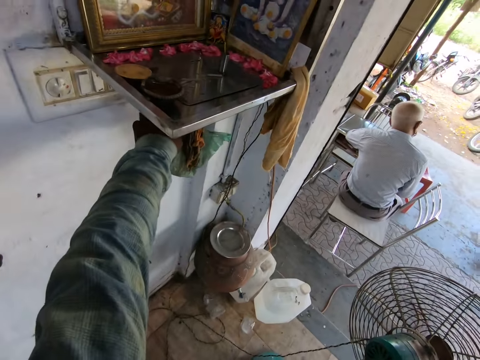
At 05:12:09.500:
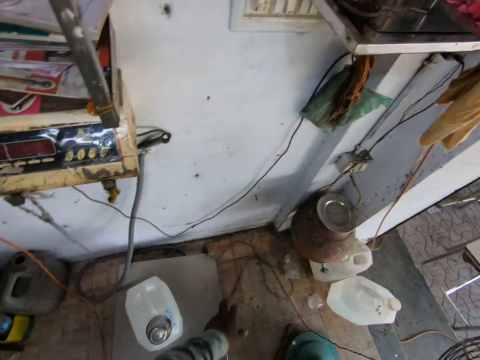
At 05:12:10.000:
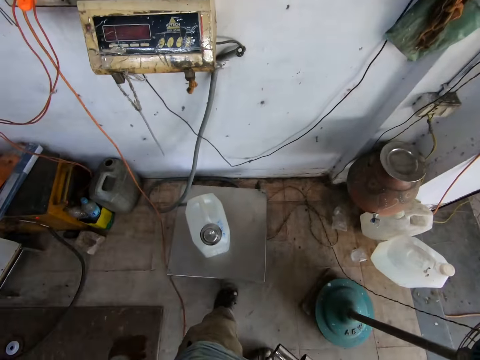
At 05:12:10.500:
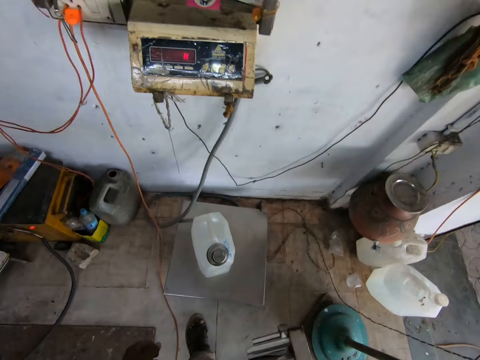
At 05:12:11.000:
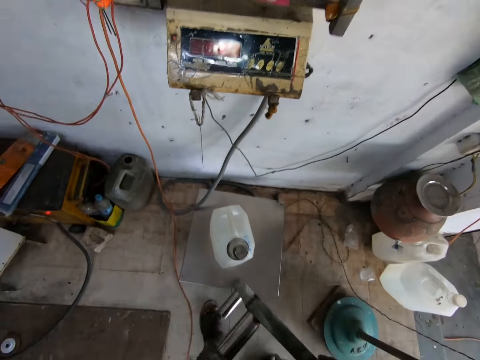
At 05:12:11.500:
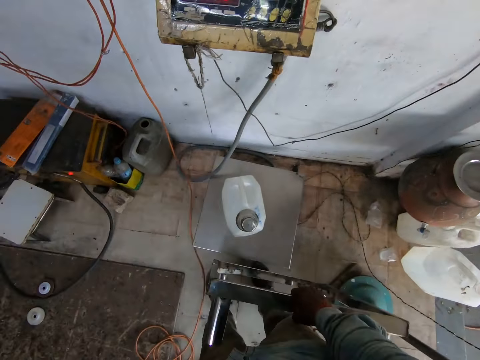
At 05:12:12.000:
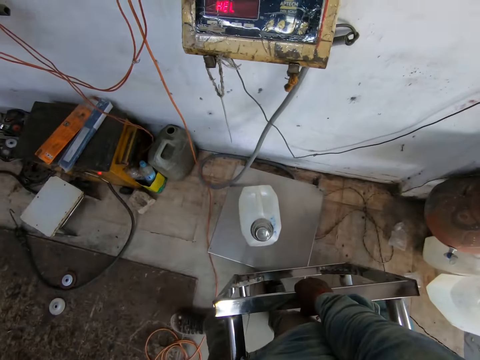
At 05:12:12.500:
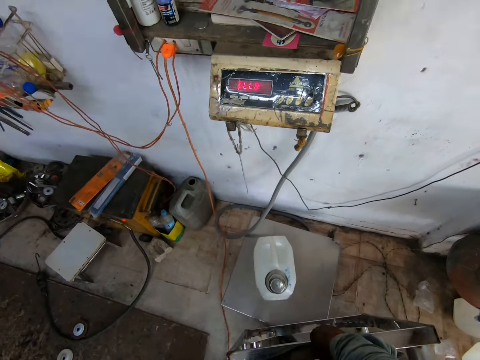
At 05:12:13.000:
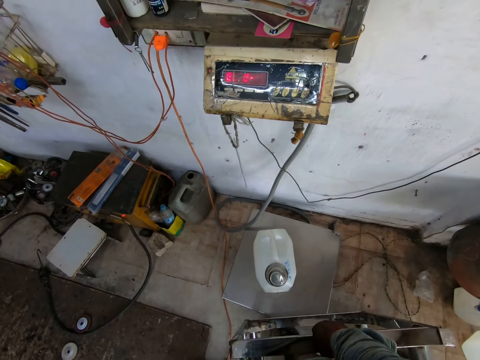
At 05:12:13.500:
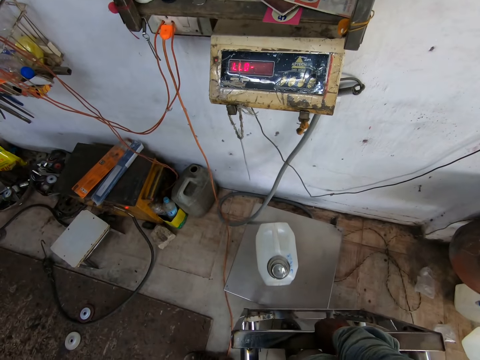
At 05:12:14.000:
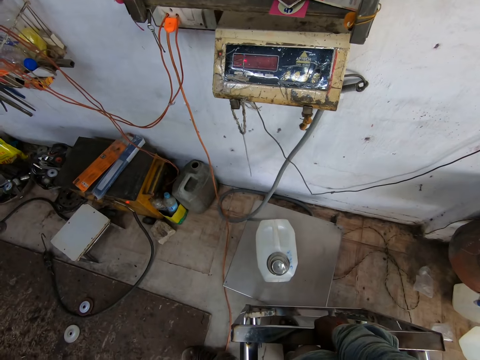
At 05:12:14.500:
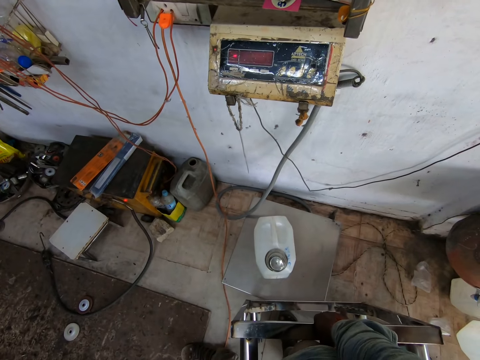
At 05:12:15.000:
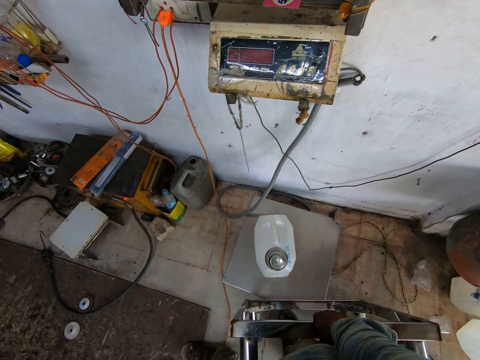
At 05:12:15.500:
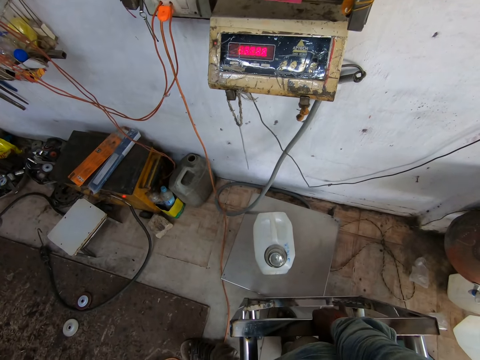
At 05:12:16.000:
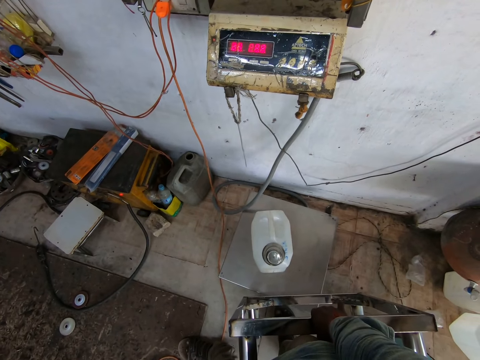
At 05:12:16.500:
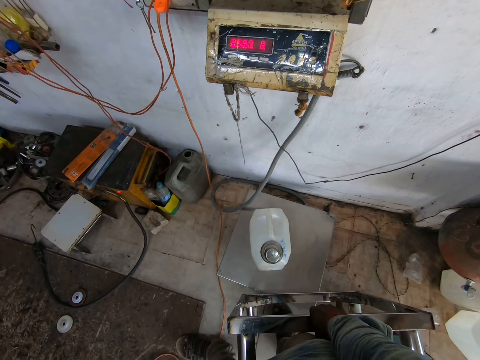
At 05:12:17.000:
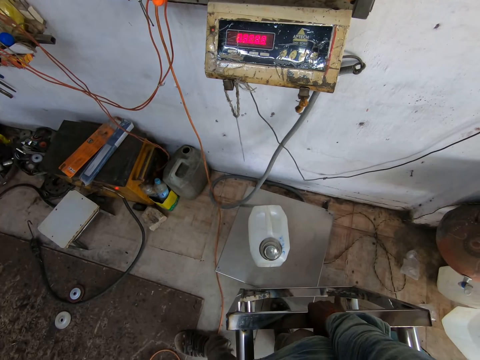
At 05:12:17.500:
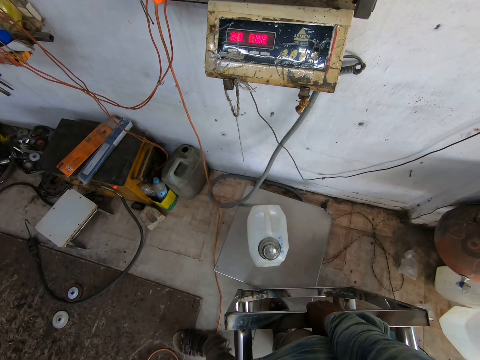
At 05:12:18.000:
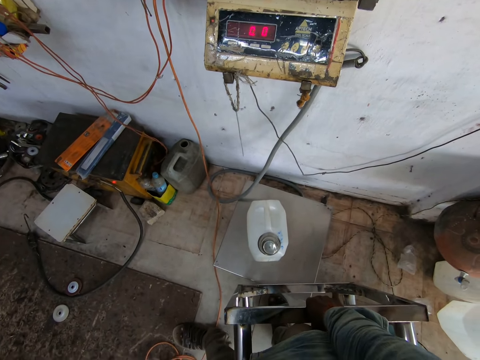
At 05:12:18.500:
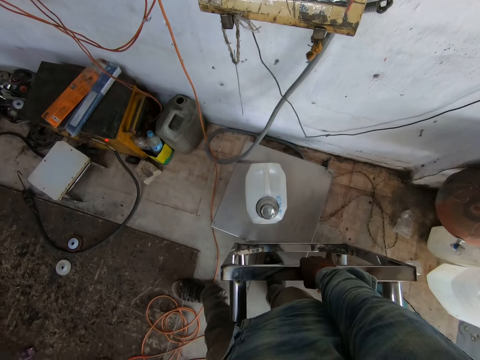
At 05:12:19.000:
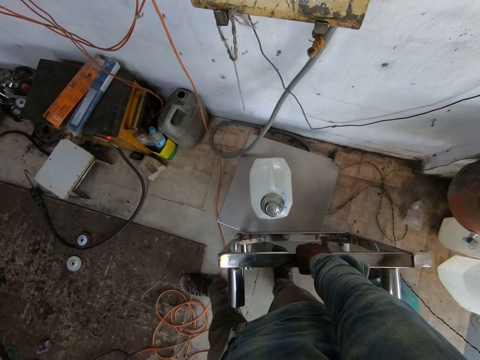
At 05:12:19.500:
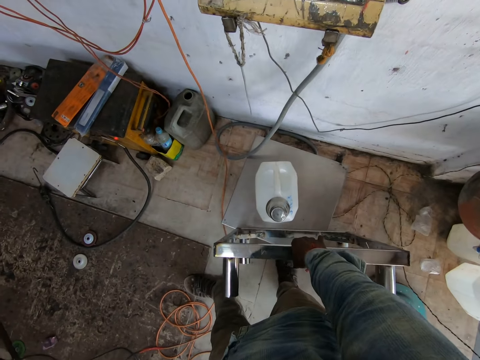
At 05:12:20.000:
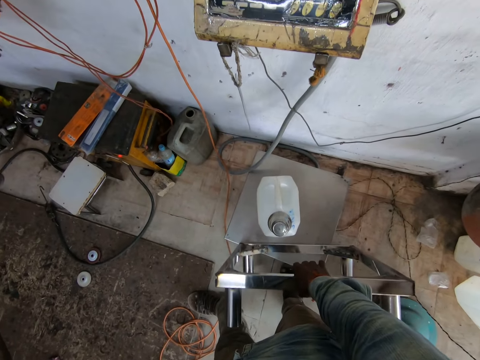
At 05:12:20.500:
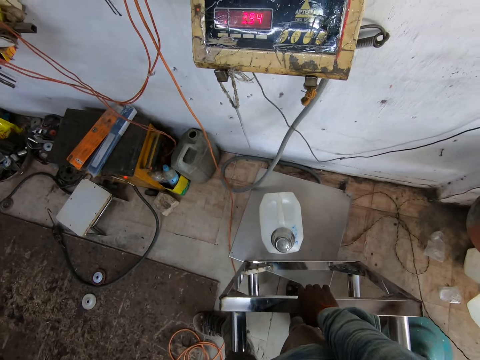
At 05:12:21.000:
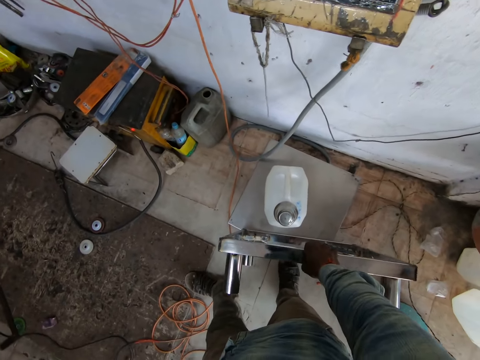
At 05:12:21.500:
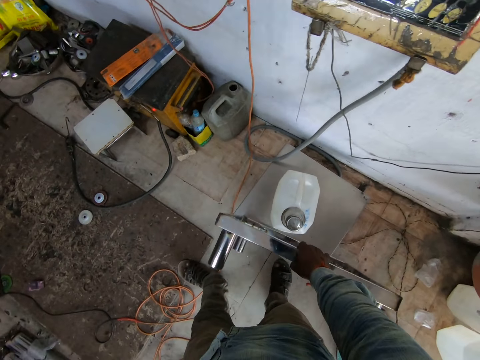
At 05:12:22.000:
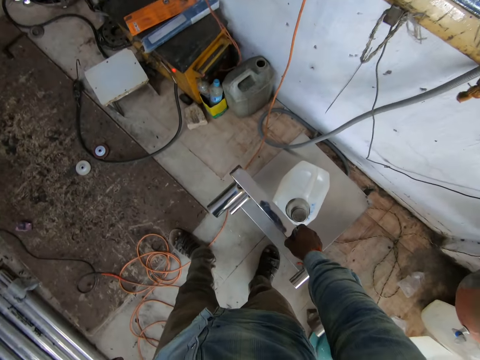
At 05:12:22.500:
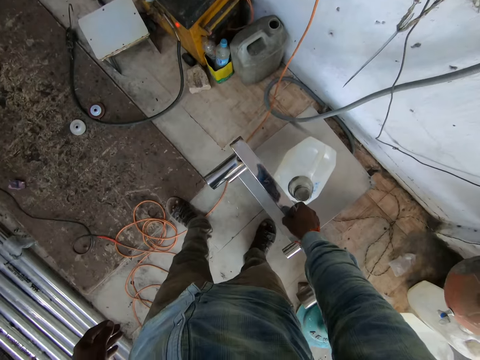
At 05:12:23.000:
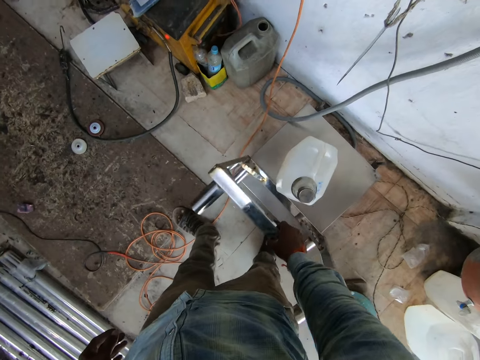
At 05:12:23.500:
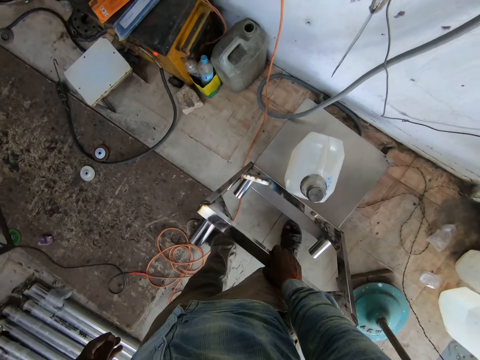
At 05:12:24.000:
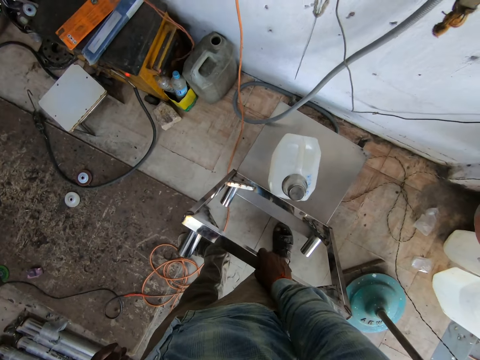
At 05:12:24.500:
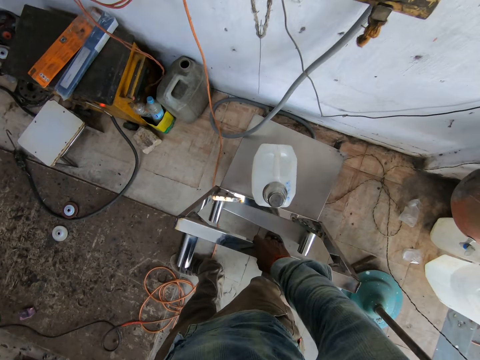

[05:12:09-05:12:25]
The camera wearer touches a wall or shelf with his left hand. He looks around. He puts the metal stand on the stand with his right hand. He holds the metal with his right hand. He moves the metal stand on the stand with his right hand.

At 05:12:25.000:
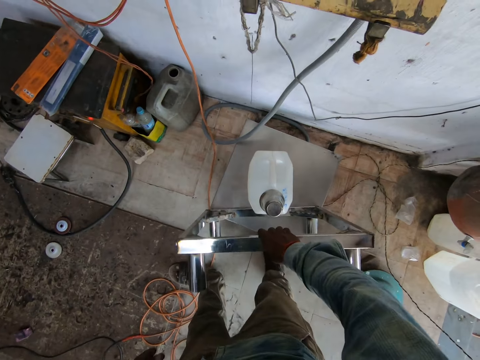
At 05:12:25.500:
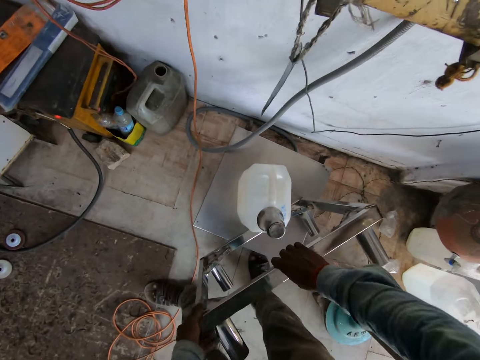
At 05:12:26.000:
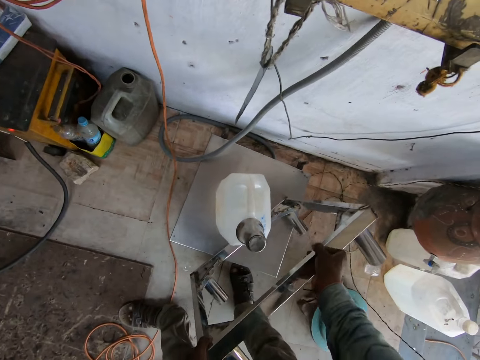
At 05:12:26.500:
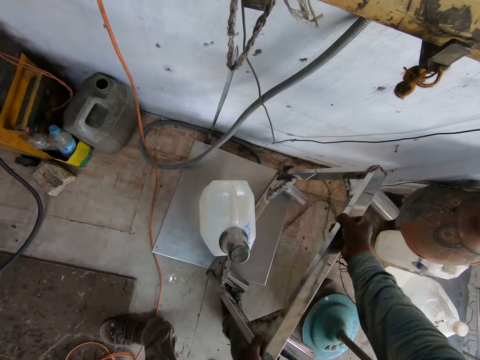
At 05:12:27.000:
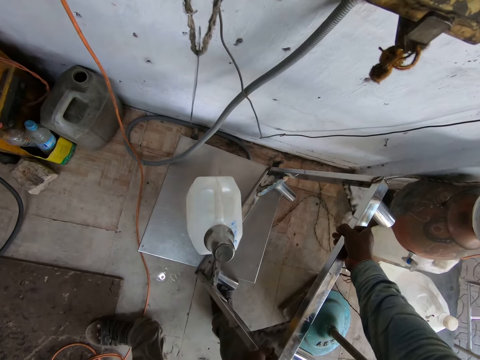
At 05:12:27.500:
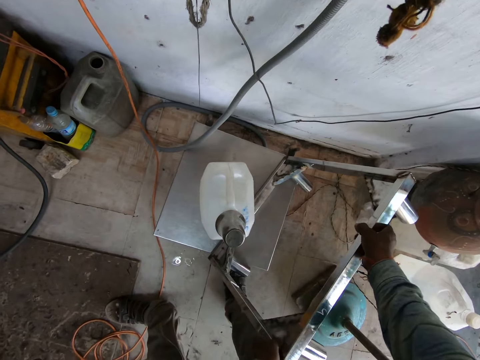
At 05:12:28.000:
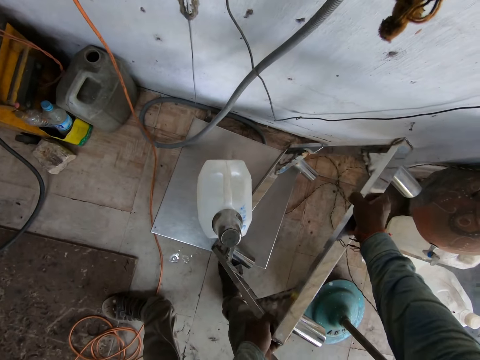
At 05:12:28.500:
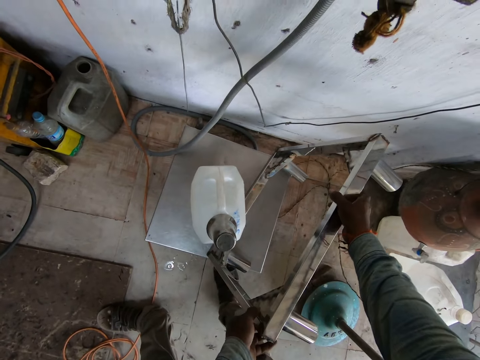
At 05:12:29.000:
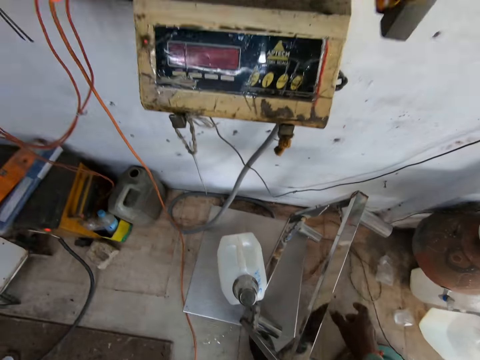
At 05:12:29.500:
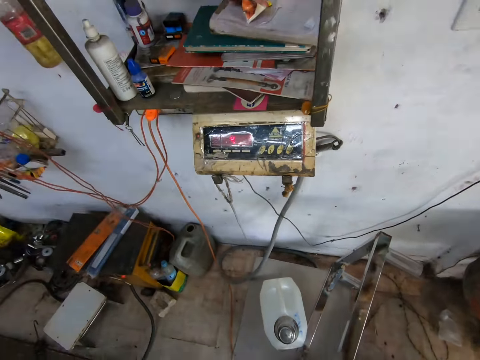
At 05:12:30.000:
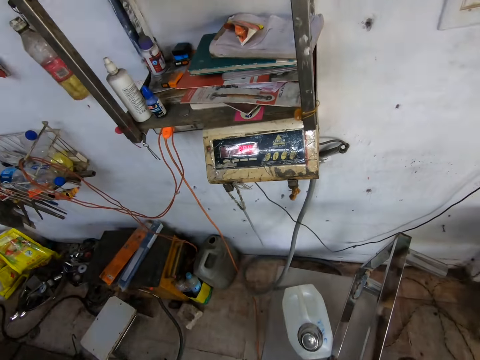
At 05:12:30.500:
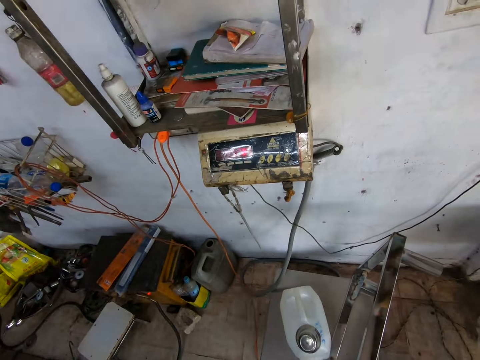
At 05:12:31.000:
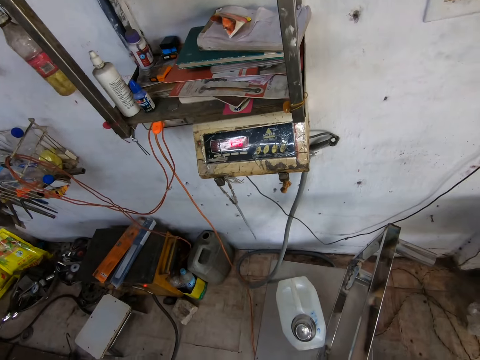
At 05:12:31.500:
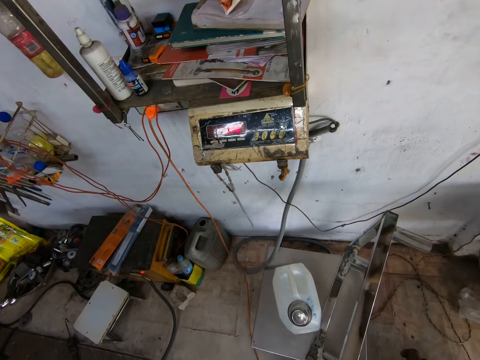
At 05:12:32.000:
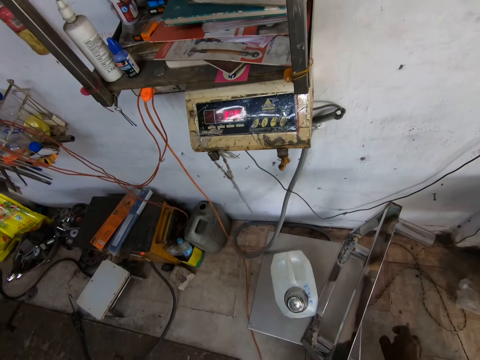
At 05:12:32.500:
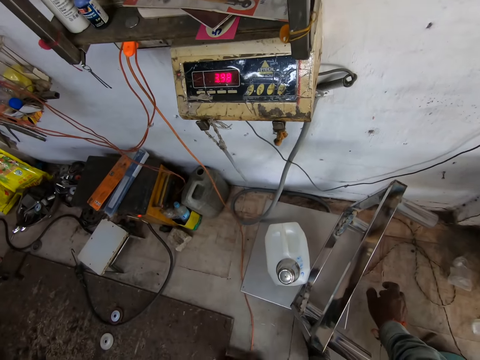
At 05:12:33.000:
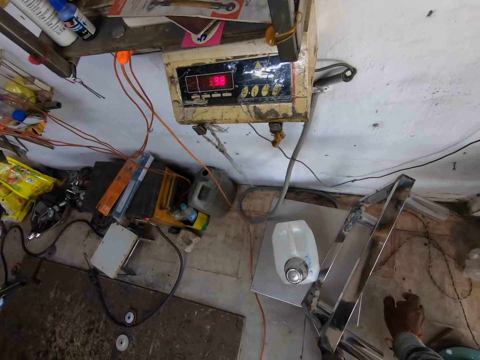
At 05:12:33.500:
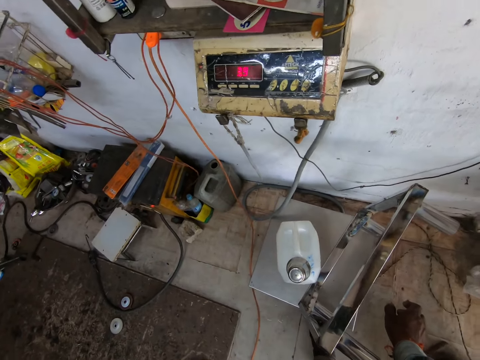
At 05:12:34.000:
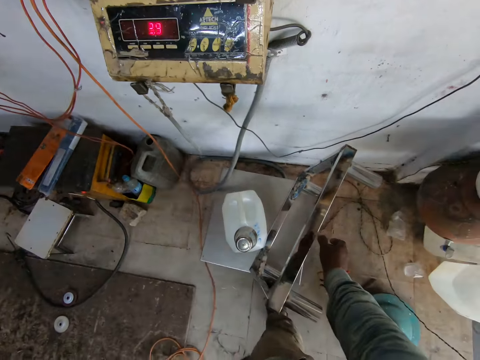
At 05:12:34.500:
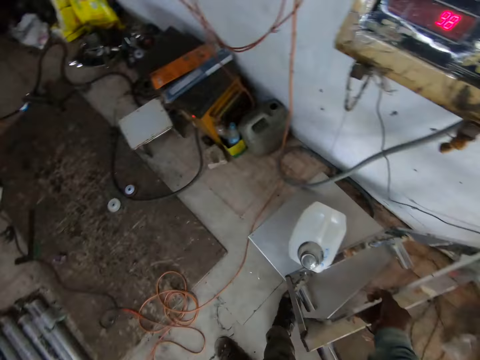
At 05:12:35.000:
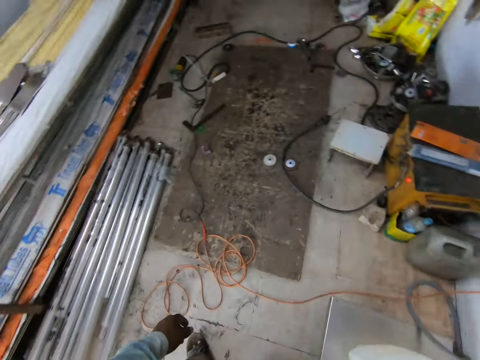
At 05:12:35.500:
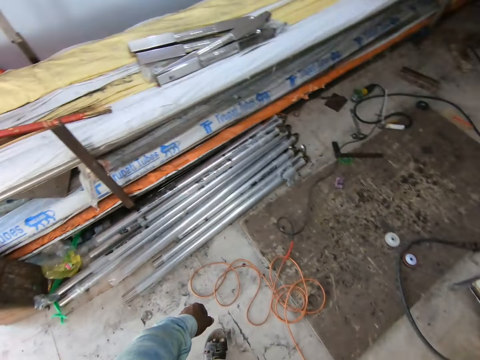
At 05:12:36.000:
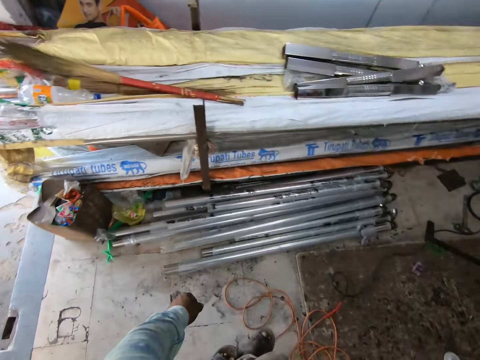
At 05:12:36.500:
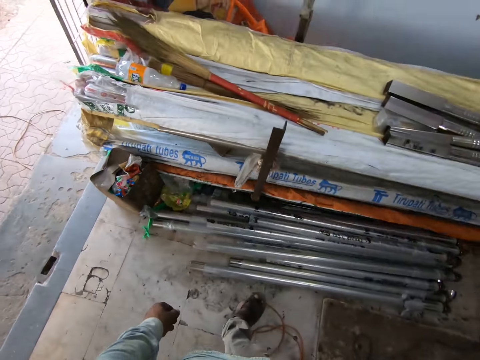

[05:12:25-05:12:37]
The camera wearer withdraws his right hand from the metal stand. He looks around. He holds the metal stand with his right hand. He picks up the metal.
